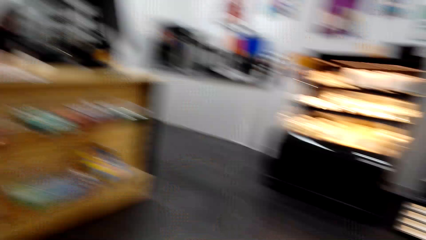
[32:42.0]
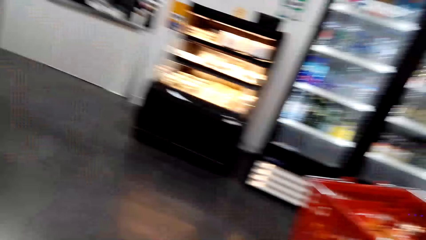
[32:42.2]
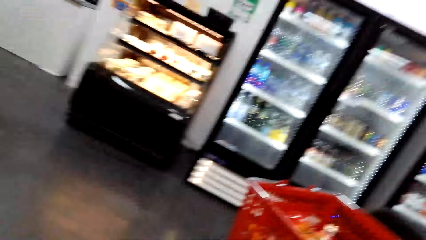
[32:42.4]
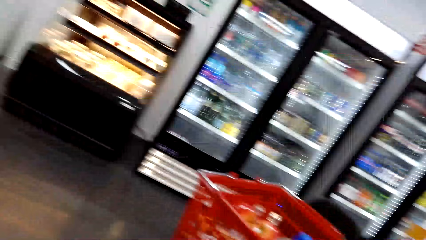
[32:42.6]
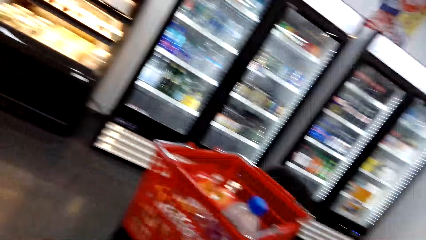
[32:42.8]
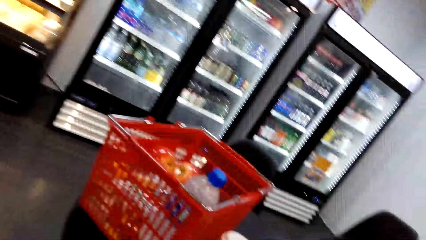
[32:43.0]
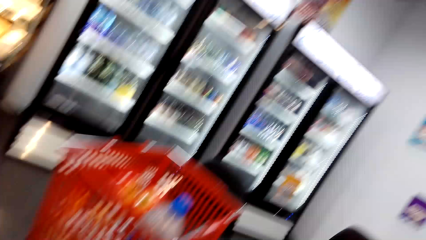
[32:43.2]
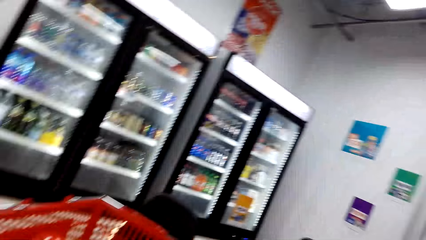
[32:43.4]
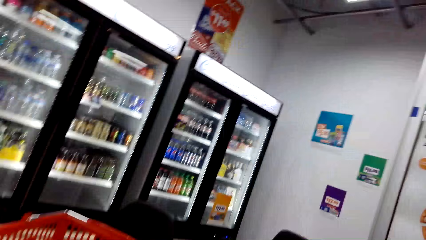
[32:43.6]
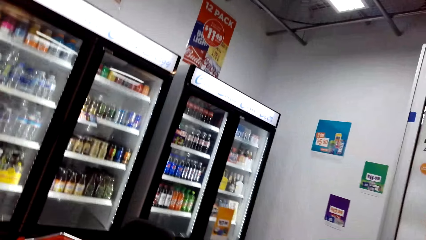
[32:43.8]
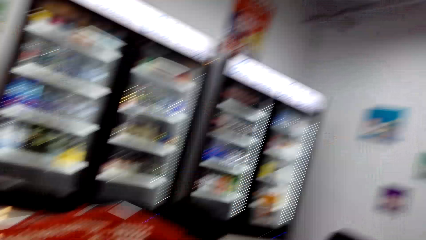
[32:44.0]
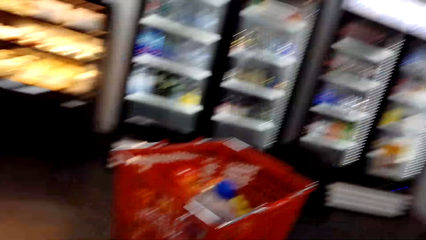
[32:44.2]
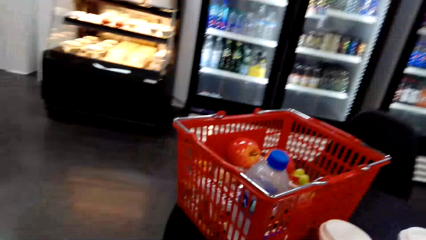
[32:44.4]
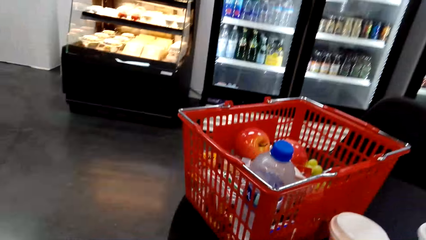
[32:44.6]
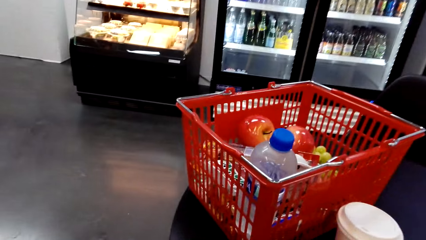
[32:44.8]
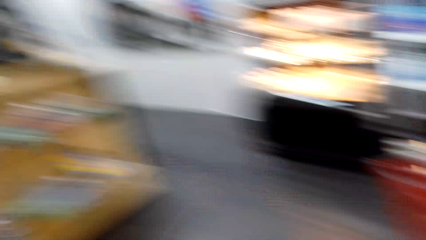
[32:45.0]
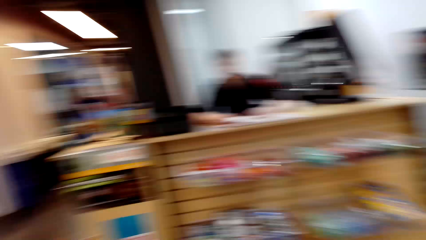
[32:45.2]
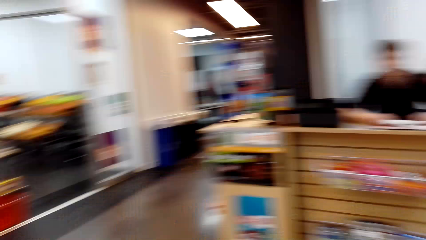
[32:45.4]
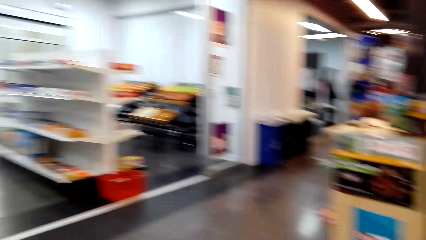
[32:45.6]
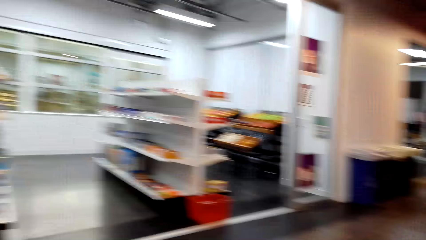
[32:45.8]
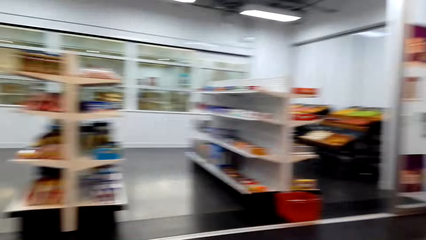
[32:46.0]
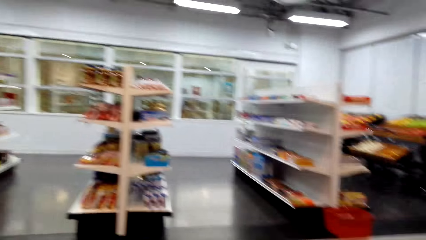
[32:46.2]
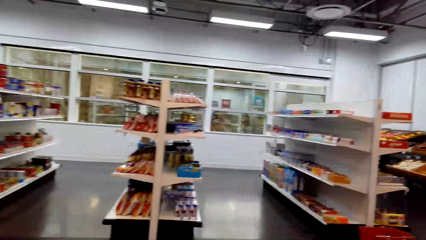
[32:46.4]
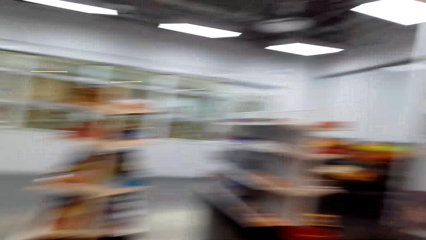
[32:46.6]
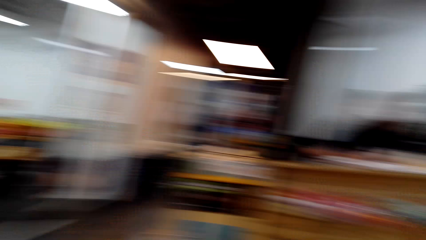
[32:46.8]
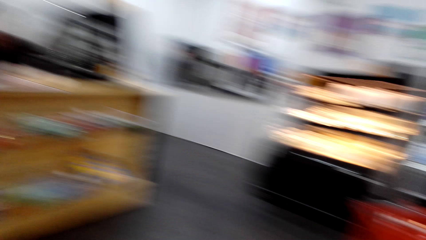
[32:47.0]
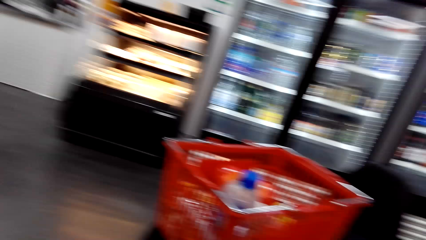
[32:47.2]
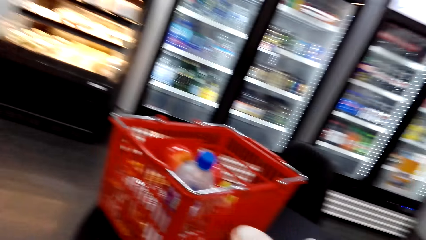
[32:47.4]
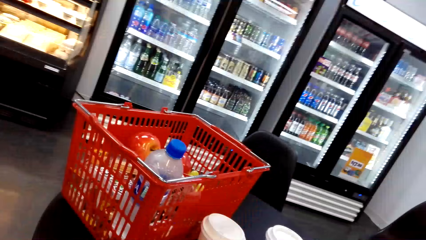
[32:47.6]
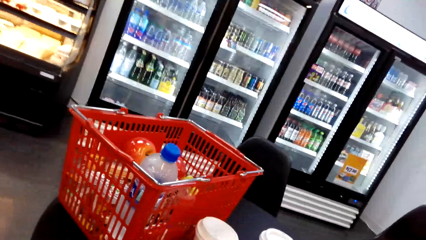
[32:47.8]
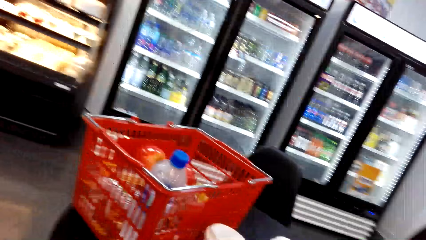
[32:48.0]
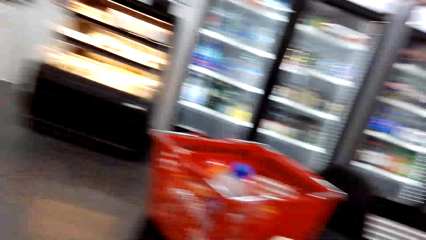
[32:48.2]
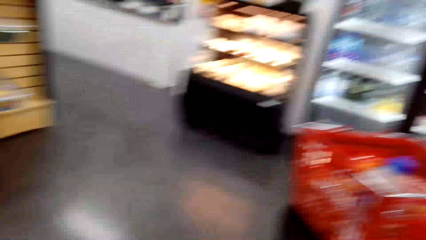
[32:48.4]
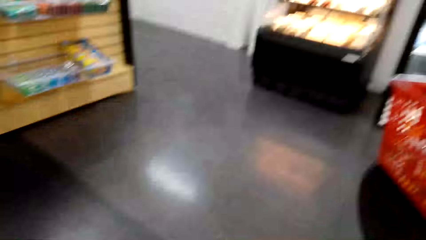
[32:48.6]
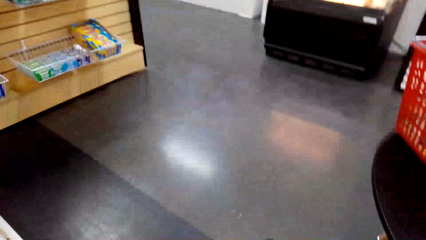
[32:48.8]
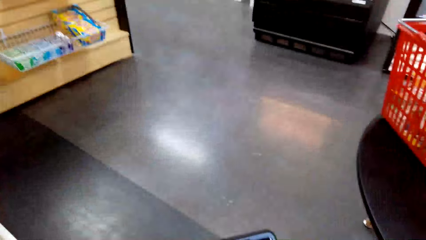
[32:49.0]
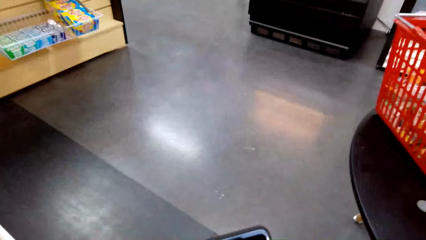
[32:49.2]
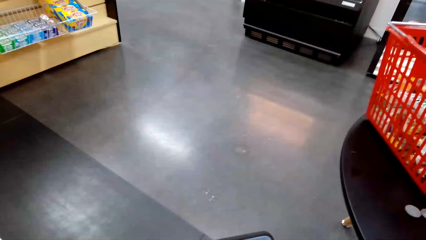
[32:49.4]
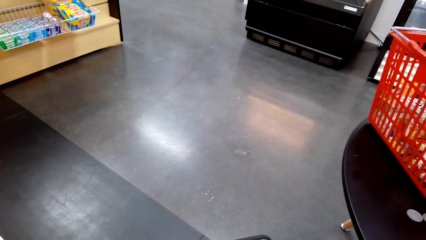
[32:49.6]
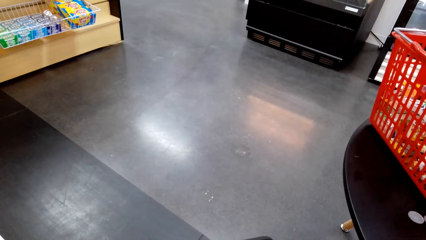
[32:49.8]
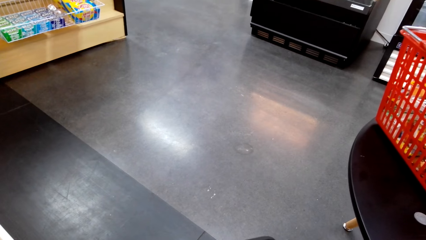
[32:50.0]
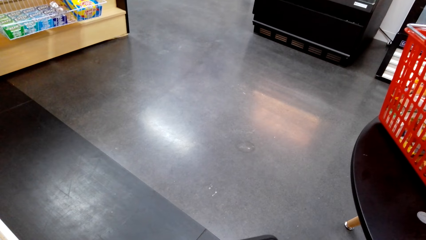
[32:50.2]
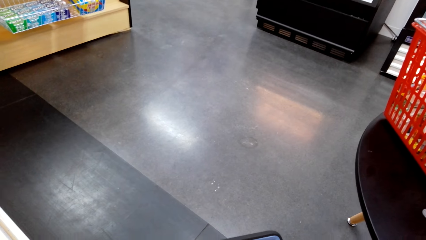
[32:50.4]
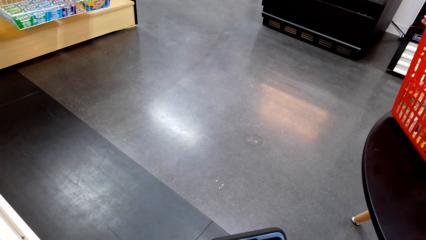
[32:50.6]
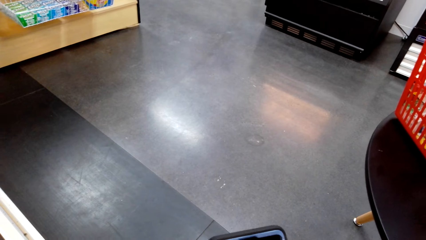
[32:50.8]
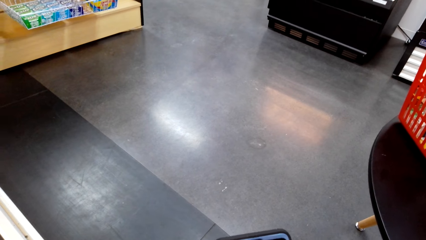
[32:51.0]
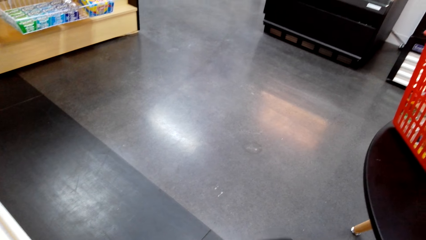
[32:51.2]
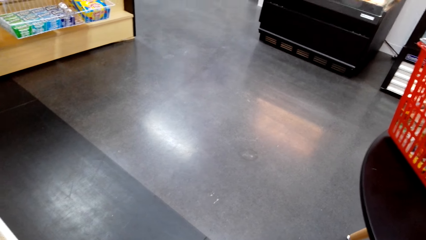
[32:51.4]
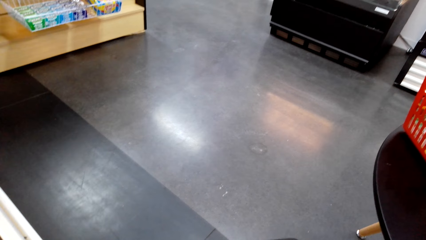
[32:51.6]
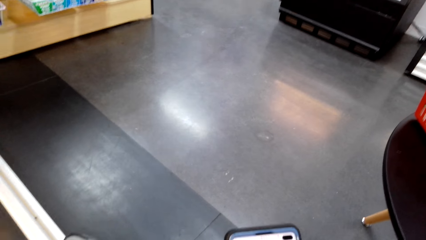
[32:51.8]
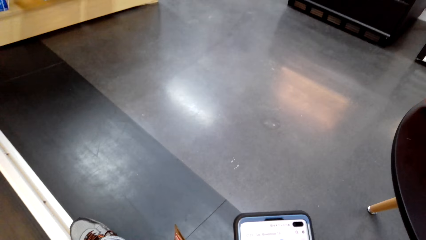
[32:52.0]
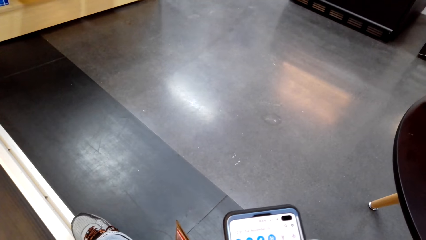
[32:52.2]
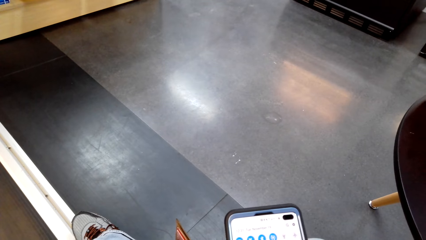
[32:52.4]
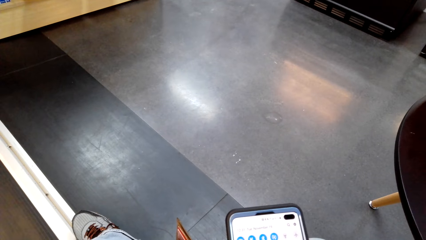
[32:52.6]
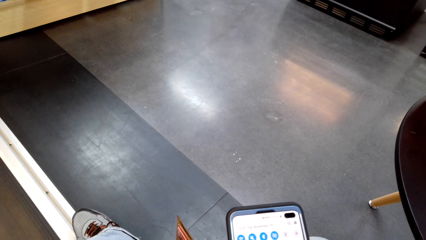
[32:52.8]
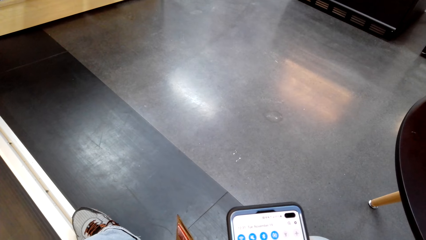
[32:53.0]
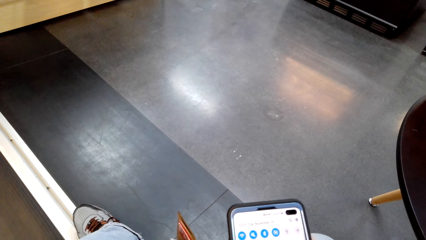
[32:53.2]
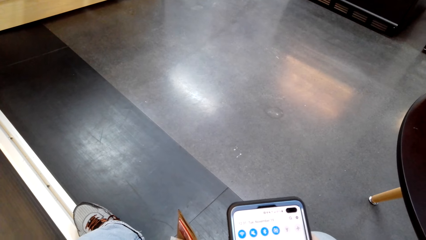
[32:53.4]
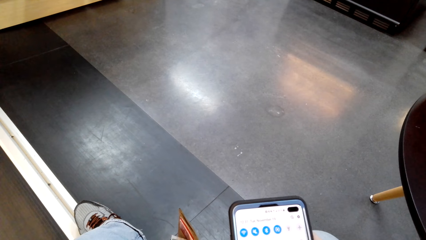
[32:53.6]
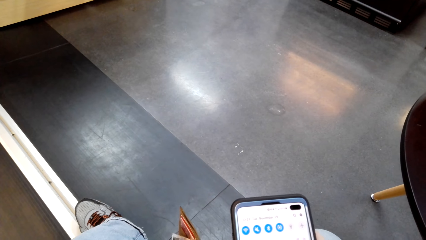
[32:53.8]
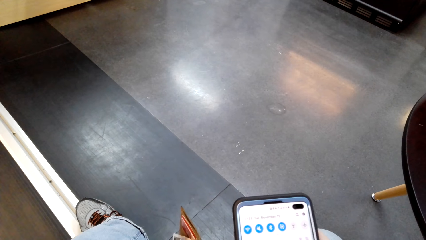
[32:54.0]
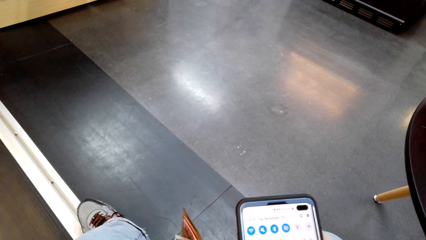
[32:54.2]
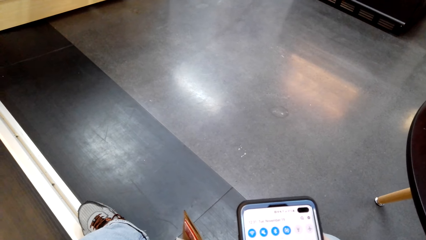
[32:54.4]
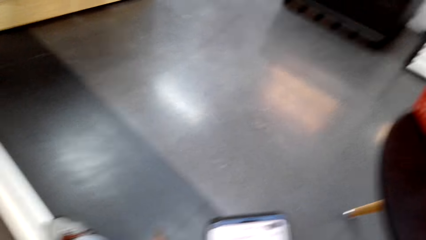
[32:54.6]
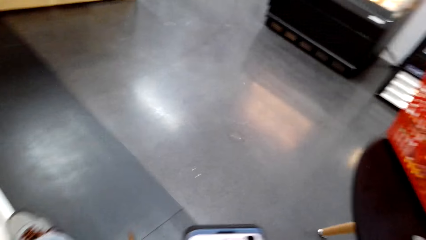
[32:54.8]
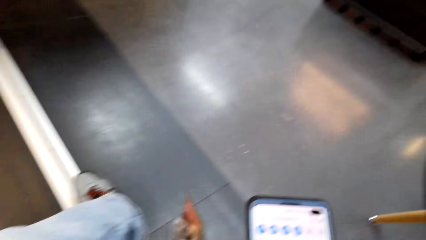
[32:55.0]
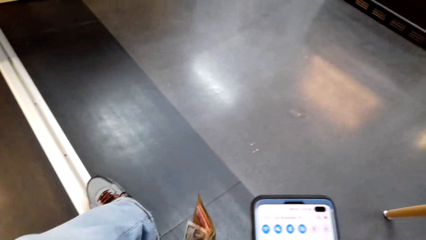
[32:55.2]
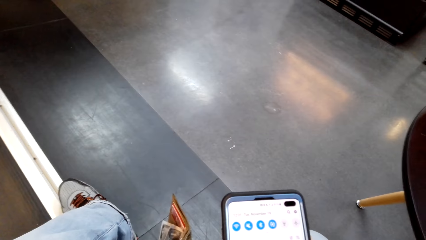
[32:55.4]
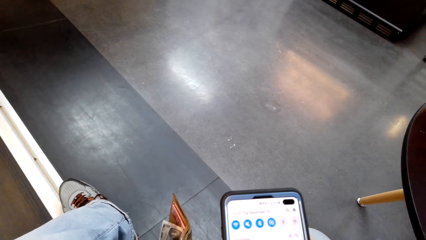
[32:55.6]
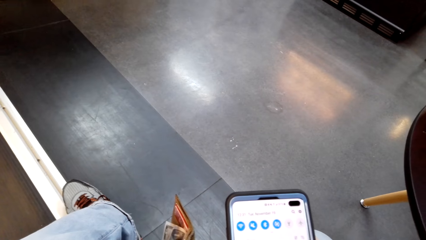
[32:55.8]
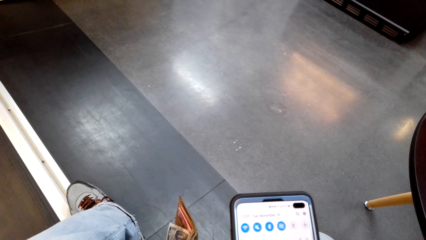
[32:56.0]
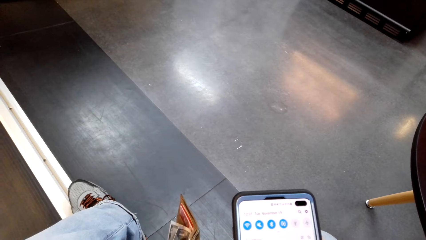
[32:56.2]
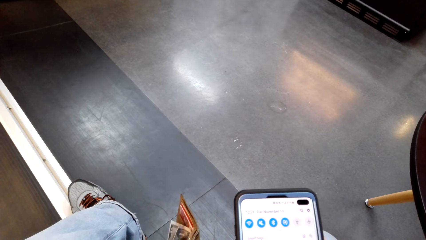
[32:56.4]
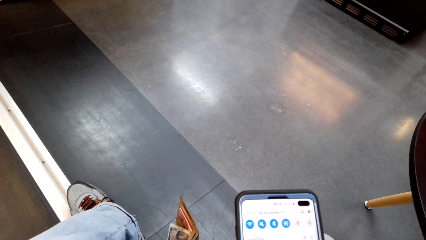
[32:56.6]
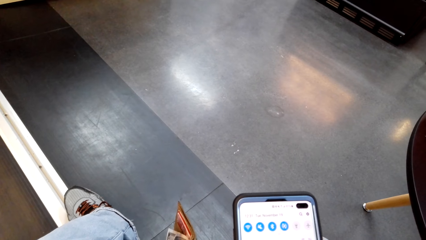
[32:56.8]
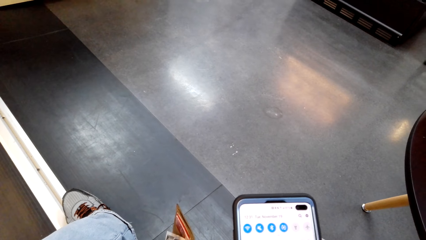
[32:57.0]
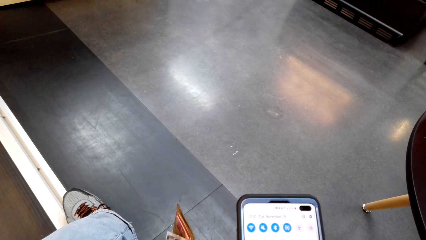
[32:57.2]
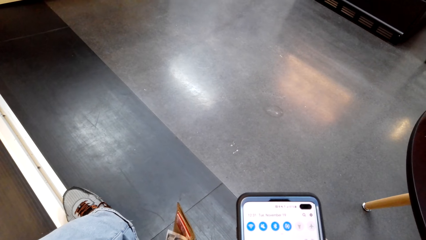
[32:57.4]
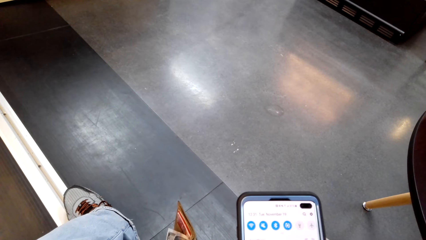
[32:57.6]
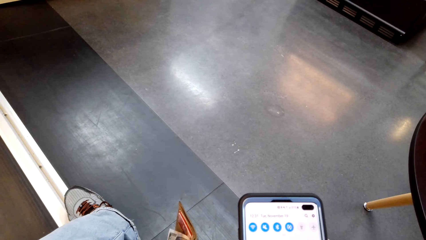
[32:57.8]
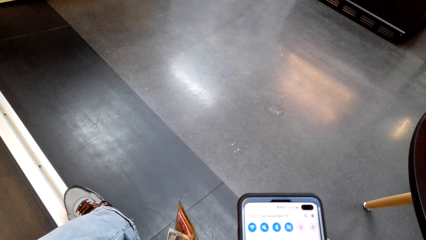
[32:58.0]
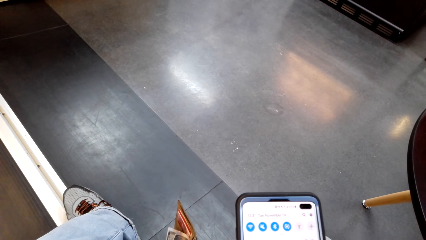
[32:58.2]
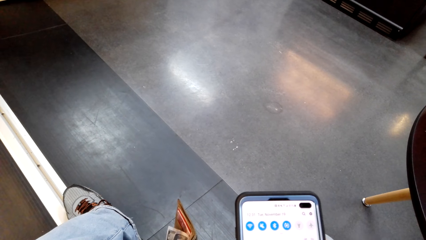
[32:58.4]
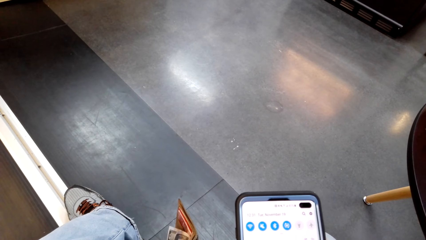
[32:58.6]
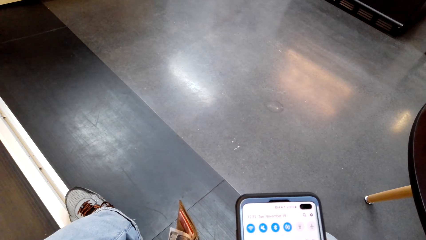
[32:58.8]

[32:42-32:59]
The camera wearer looks around the store. He holds a phone. He uses his phone. He scrolls the phone.
